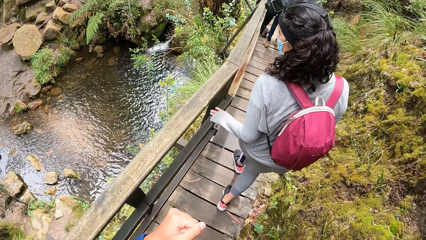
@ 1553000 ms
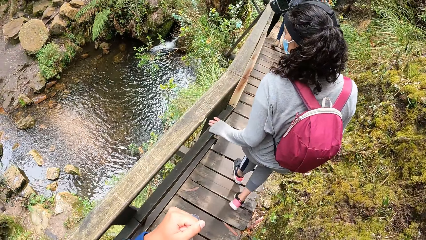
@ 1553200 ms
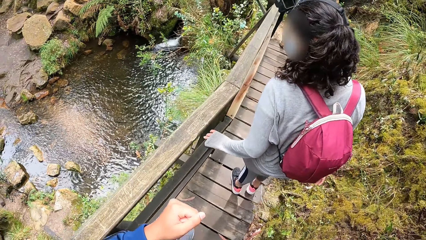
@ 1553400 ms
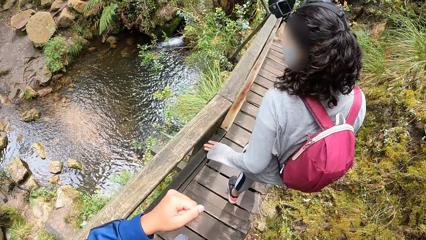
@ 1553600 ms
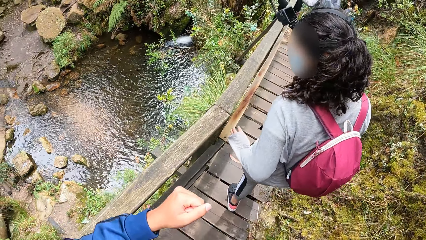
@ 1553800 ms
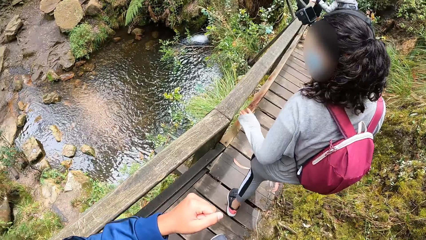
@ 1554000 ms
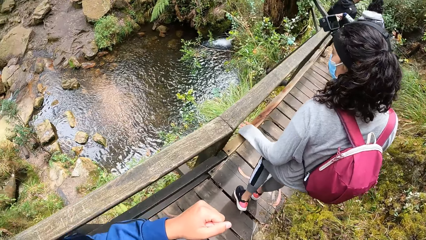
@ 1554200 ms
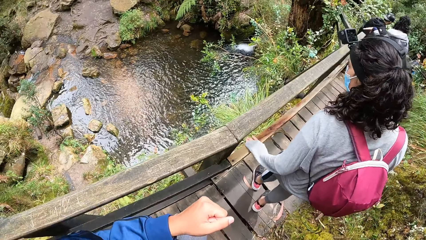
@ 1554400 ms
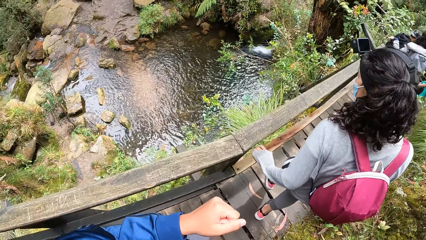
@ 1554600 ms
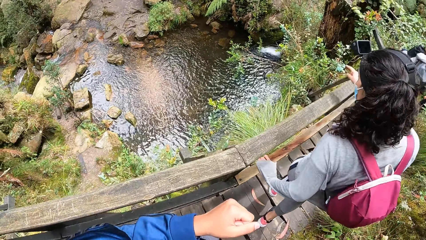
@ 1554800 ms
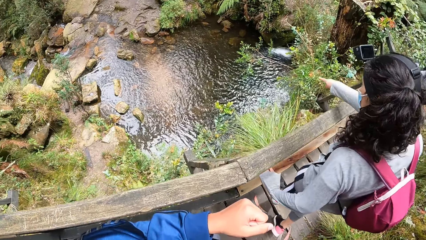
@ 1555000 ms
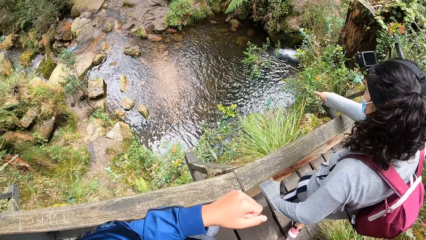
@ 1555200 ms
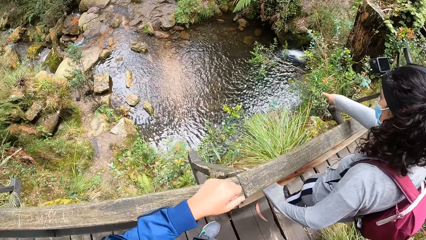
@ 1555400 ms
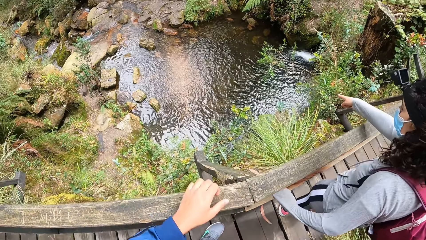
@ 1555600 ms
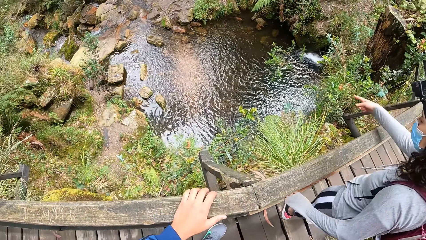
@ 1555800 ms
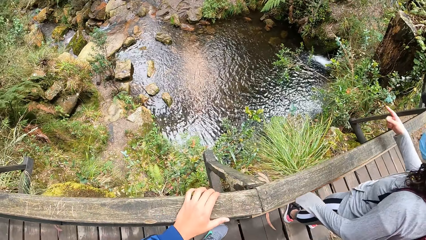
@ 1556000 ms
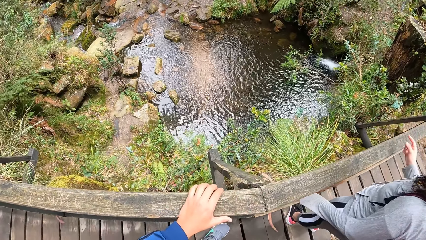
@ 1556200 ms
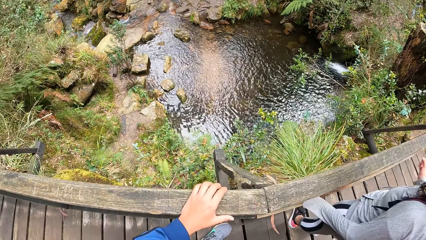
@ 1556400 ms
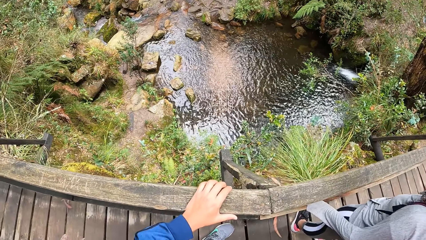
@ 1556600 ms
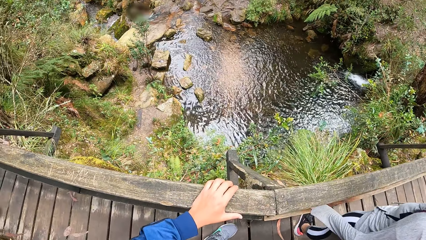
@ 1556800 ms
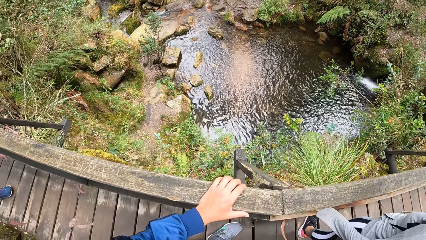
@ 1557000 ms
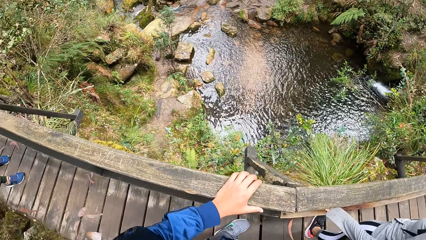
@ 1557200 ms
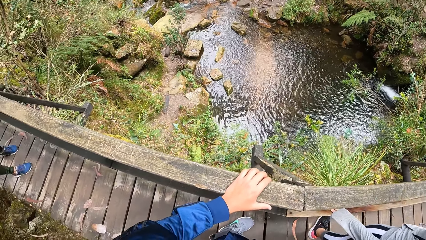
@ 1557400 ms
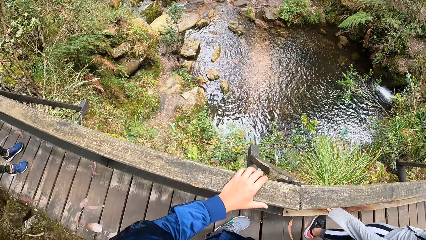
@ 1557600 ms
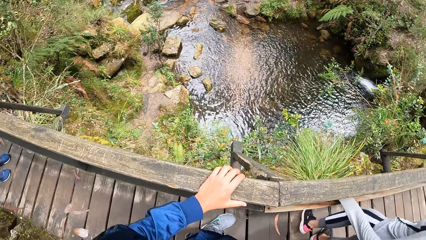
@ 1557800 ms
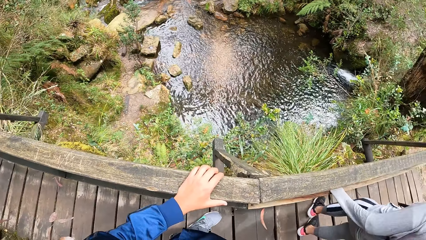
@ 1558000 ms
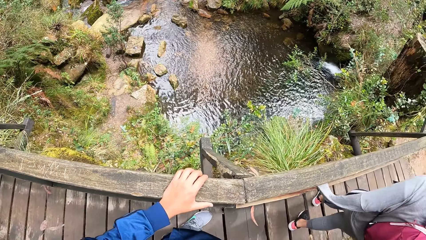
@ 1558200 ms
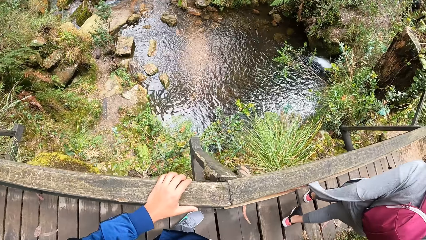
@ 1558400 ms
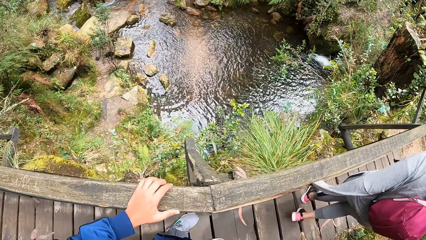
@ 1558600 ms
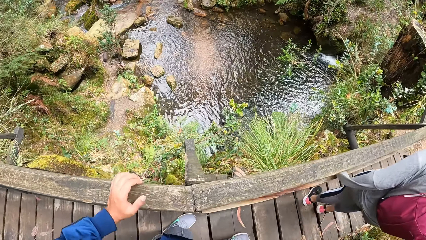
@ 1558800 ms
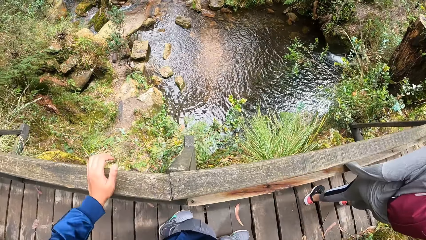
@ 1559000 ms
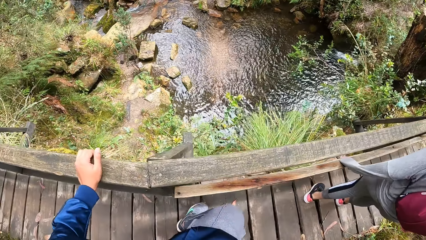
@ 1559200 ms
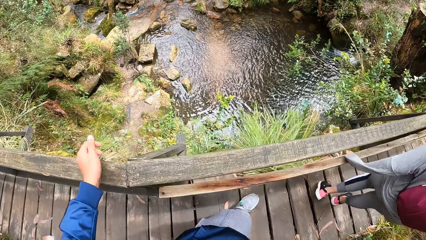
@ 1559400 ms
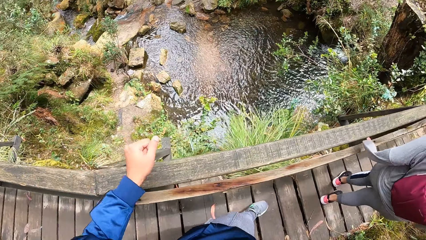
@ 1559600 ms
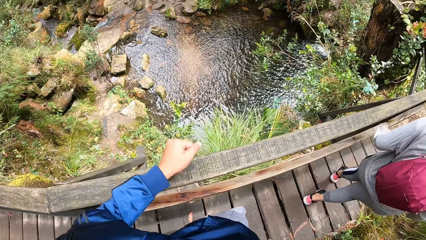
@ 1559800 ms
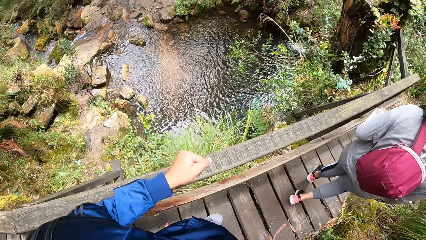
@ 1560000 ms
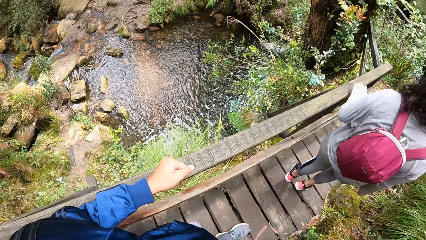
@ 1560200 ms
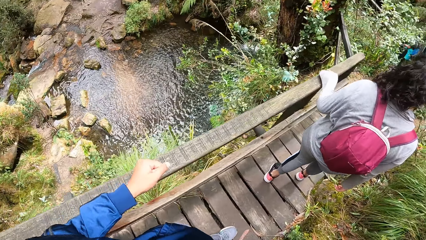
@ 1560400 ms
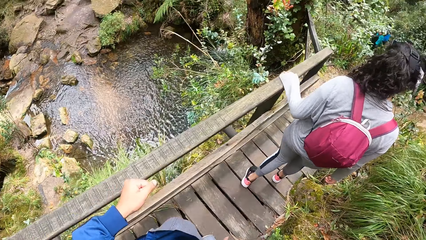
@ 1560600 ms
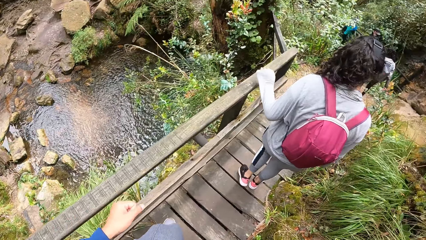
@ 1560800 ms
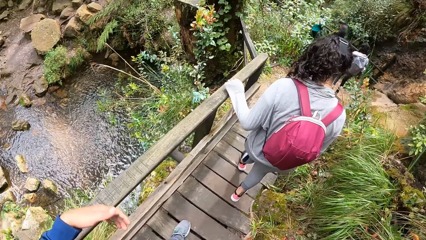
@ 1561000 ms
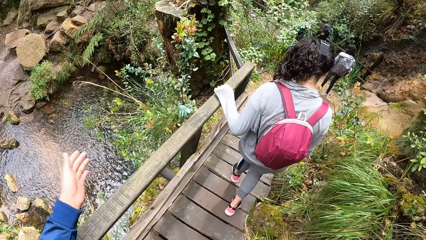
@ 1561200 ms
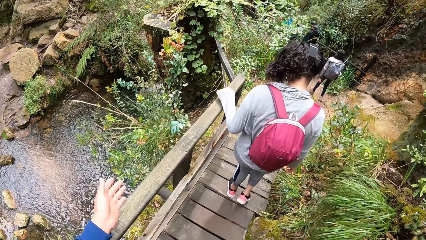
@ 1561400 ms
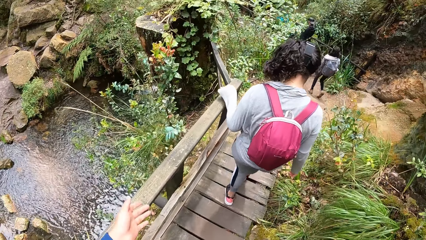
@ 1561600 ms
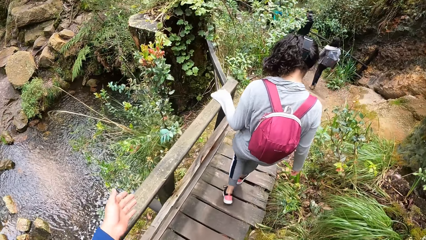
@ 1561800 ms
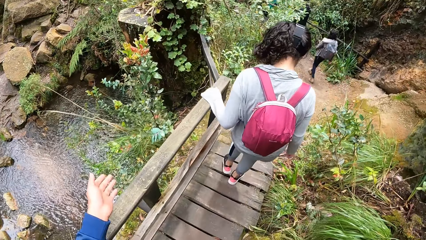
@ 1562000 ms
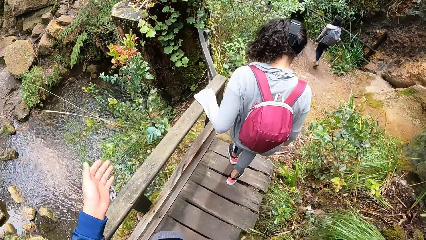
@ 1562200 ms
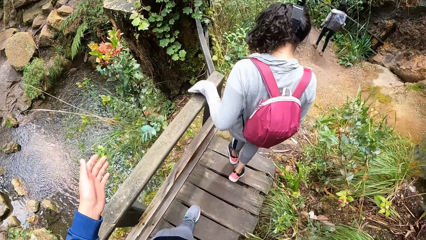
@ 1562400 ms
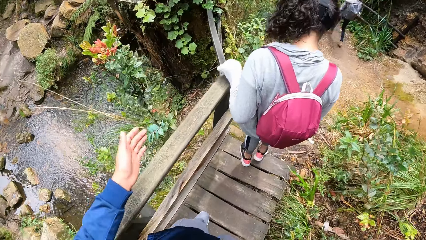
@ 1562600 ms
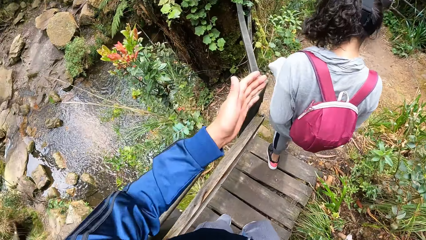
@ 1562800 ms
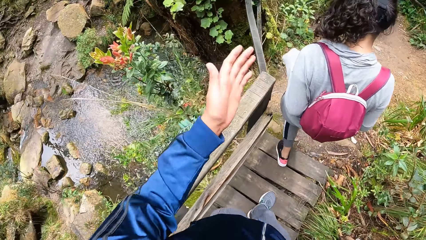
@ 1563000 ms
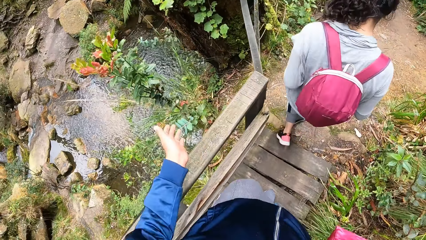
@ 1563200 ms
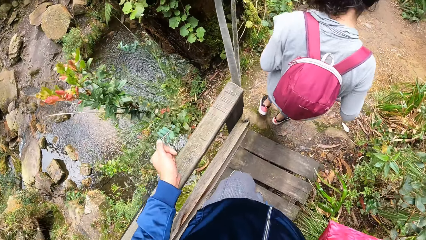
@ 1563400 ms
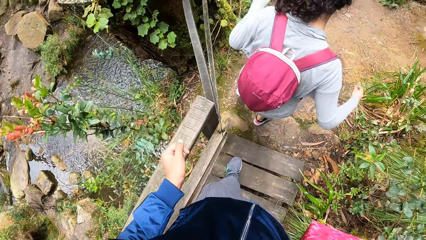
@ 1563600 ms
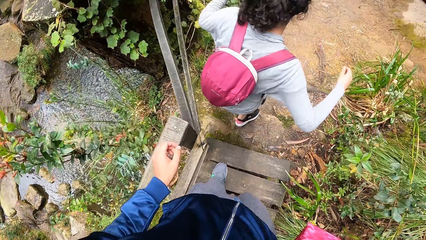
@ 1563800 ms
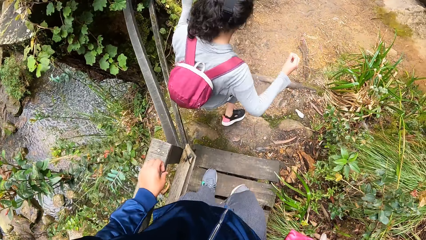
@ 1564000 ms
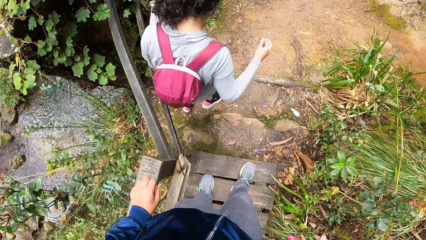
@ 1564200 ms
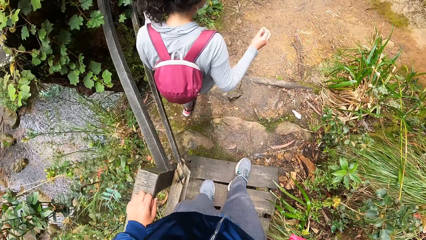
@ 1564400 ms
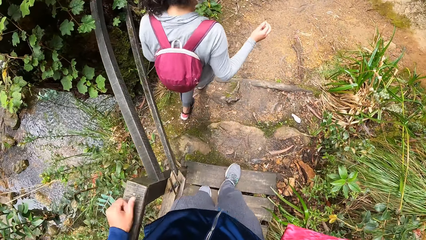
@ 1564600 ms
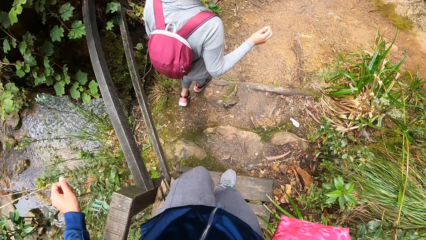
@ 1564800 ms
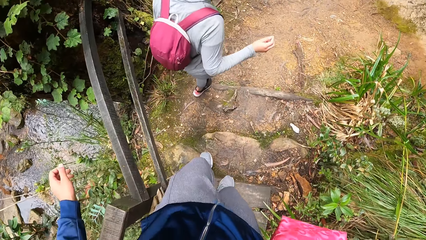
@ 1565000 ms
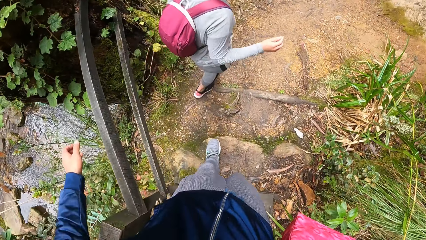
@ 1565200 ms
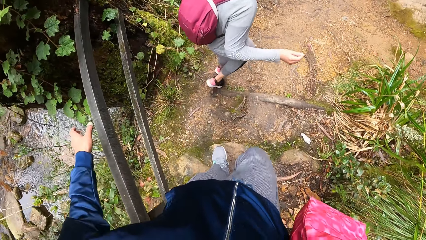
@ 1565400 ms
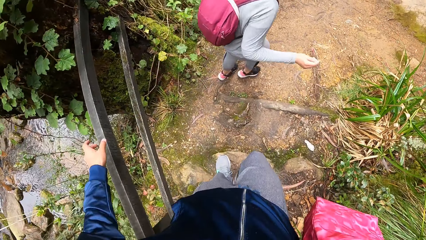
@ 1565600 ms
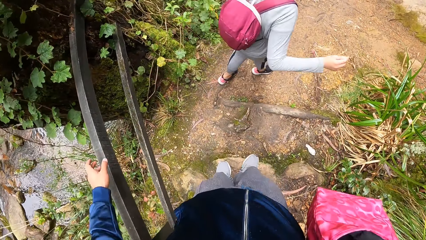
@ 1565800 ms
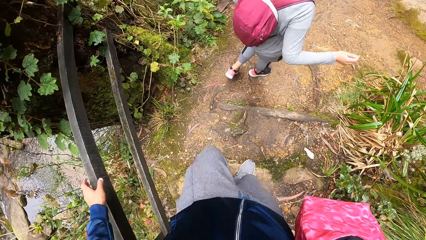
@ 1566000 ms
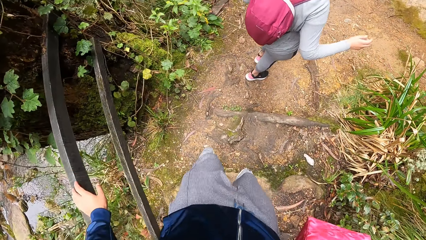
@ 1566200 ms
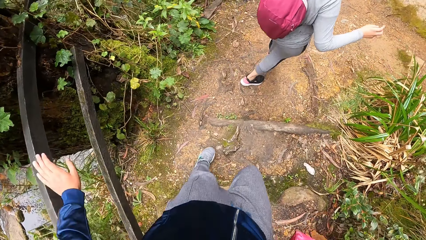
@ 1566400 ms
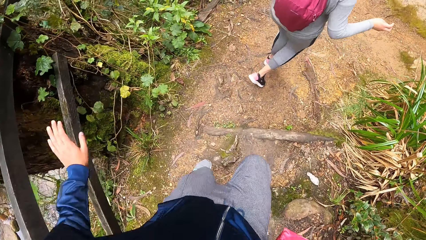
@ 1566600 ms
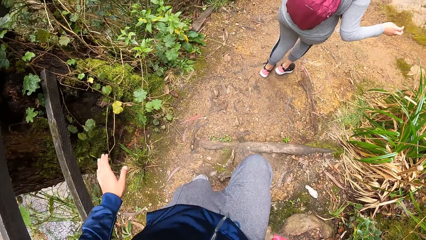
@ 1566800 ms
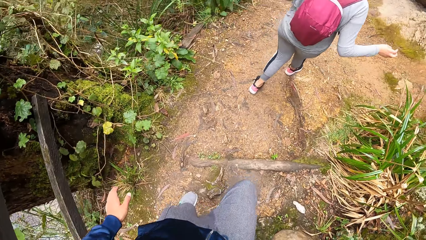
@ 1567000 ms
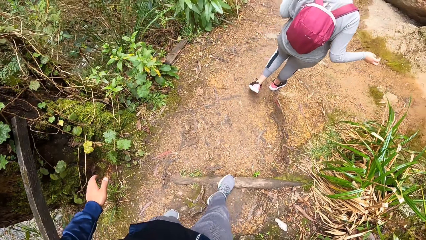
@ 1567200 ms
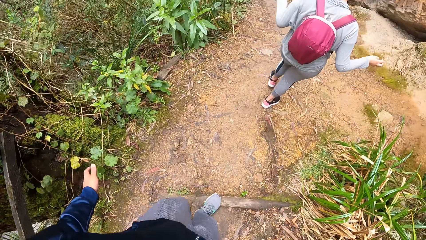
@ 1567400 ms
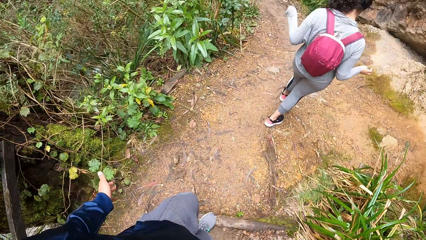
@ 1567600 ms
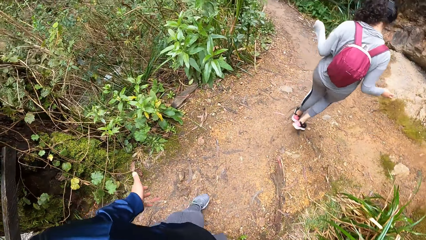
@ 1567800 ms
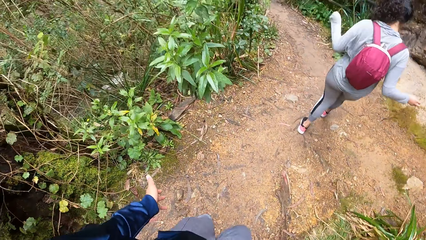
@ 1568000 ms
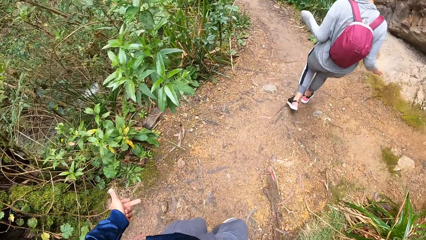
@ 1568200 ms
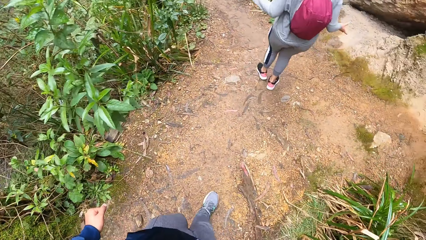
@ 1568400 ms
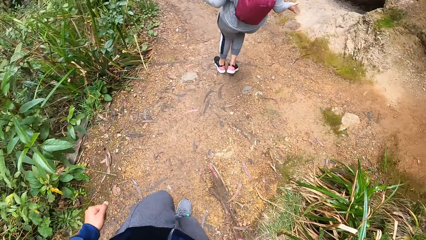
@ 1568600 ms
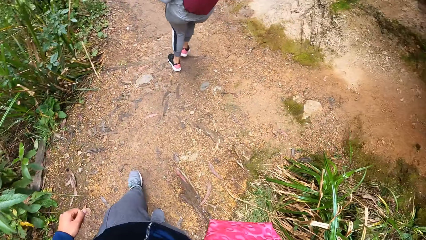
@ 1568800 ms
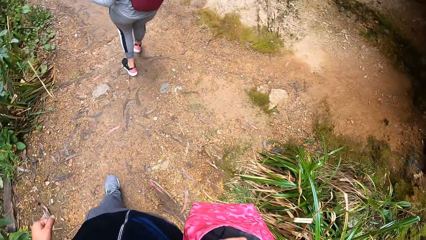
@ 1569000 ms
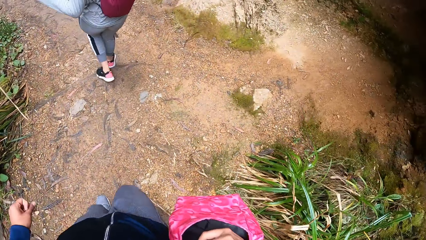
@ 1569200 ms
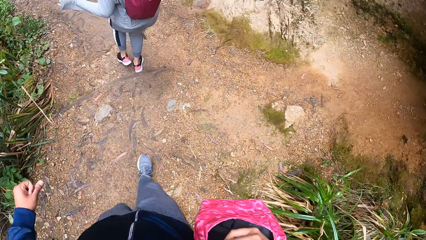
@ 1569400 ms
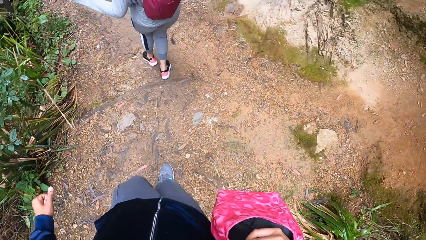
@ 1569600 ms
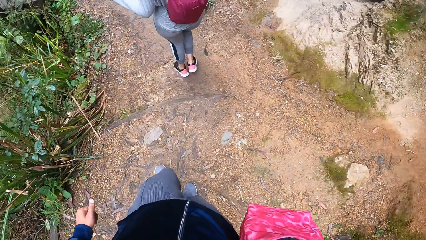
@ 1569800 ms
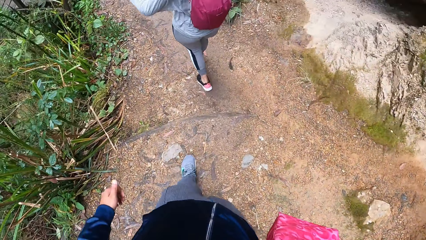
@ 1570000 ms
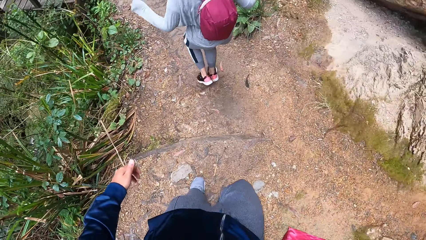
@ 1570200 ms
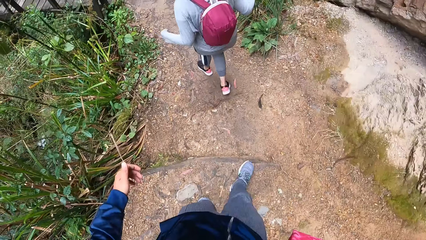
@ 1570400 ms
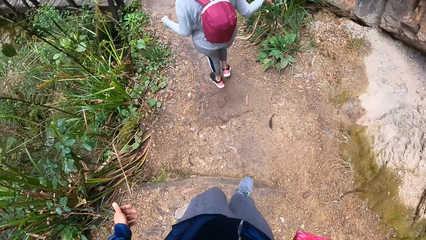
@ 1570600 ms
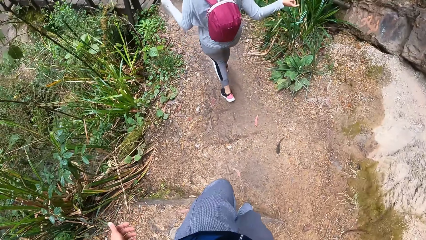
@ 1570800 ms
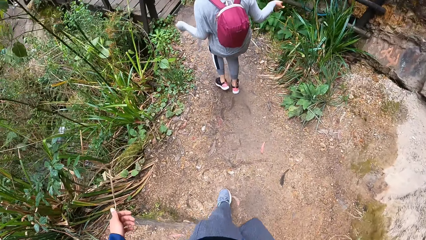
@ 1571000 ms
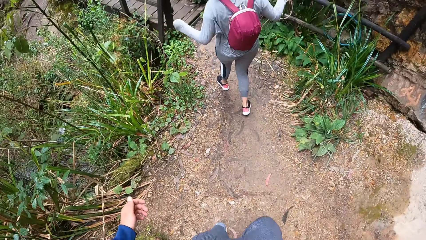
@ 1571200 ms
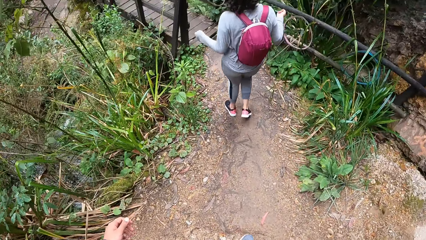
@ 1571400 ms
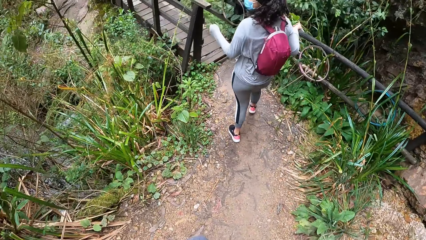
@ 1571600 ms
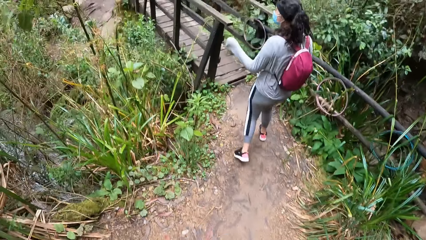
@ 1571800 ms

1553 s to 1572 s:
A lady points at the water. The camera wearer stares at the water. He holds the rail with his left hand. The lady walks on the wood path. The camera wearer walks on the wood path. The lady walks on the mountain. The camera wearer walks on the mountain.
